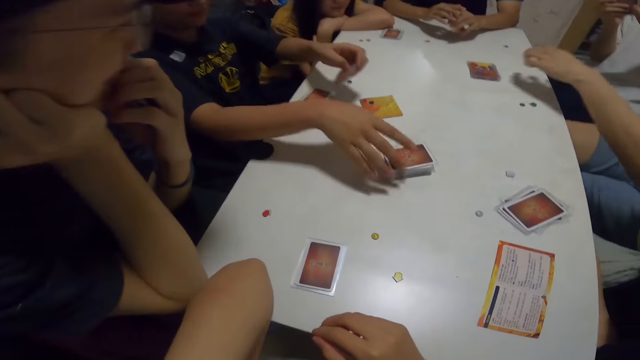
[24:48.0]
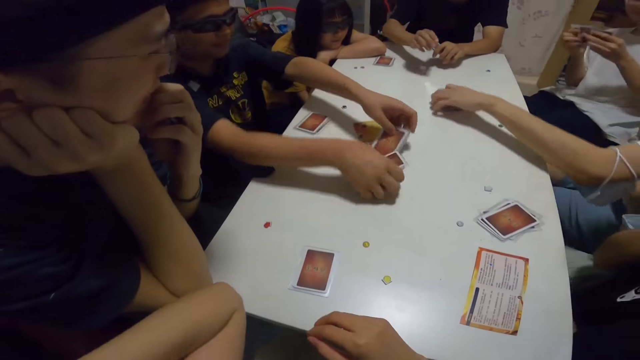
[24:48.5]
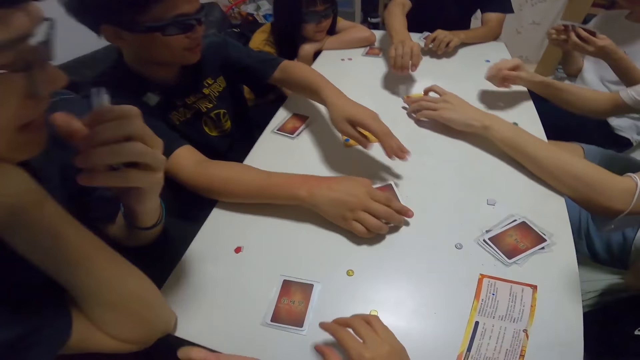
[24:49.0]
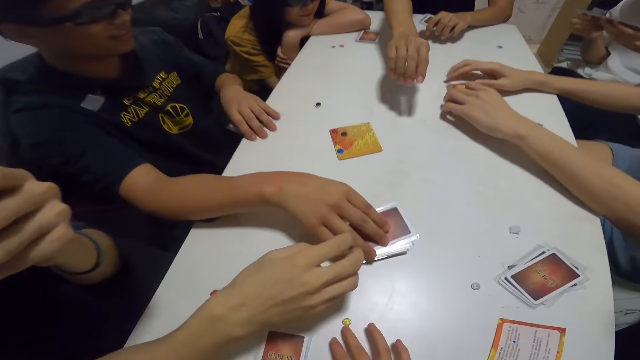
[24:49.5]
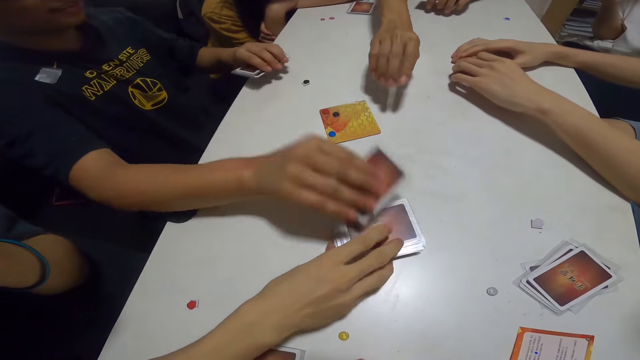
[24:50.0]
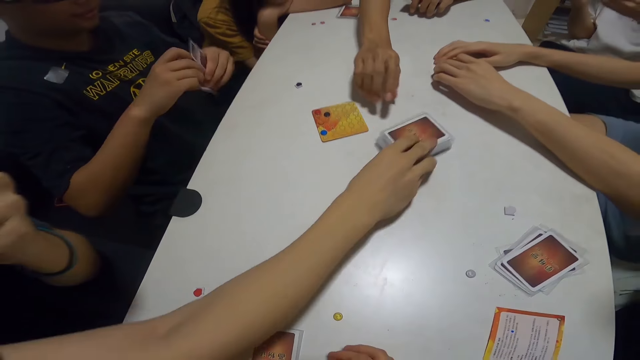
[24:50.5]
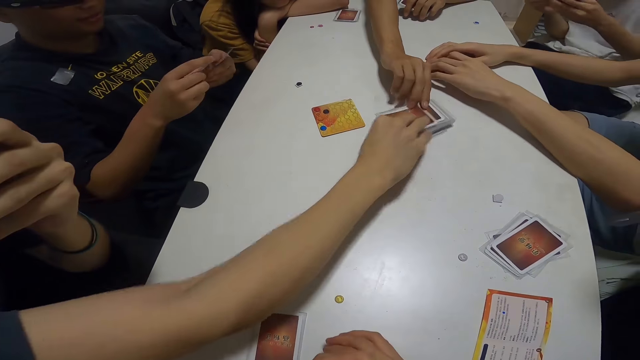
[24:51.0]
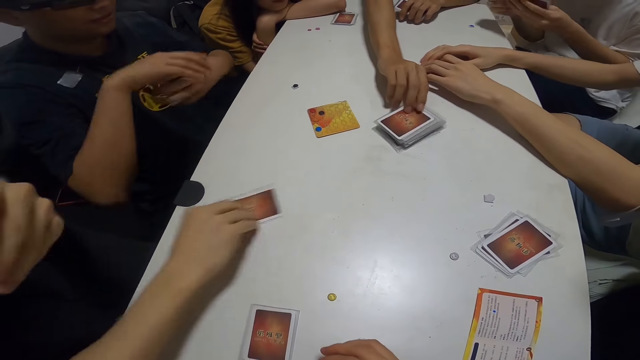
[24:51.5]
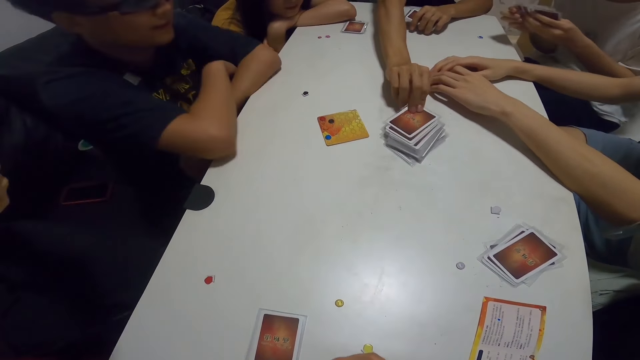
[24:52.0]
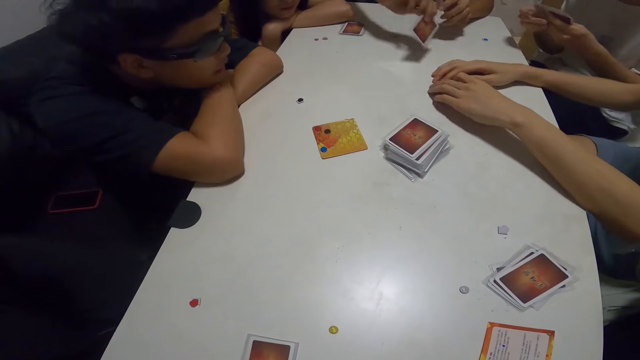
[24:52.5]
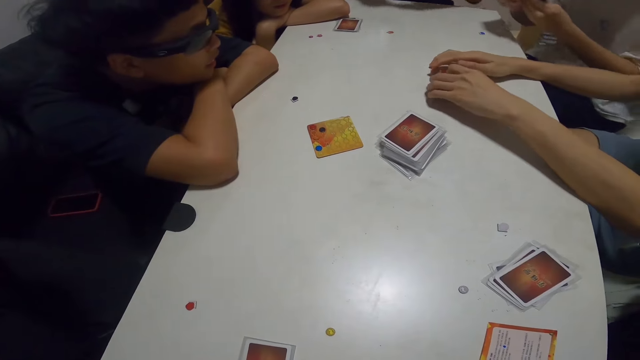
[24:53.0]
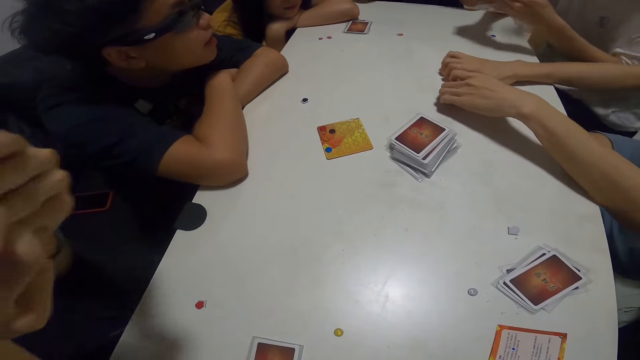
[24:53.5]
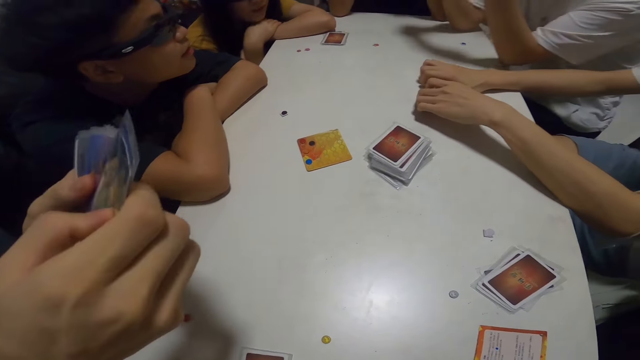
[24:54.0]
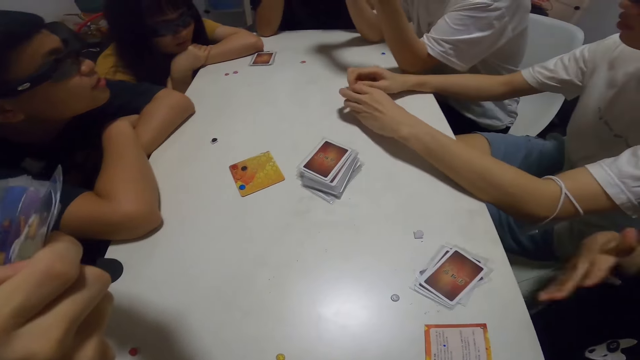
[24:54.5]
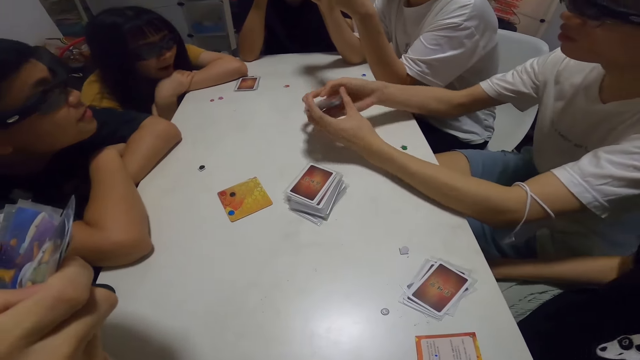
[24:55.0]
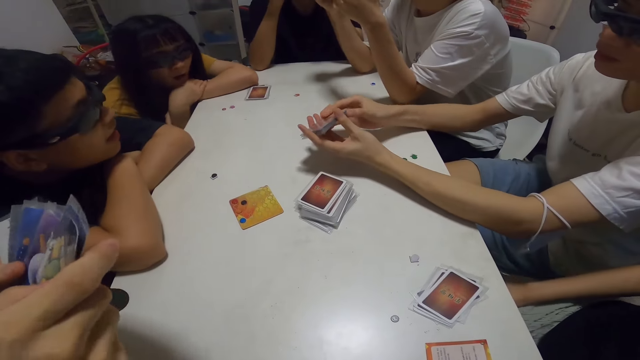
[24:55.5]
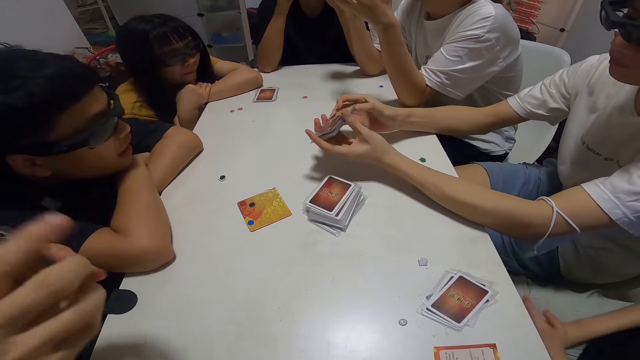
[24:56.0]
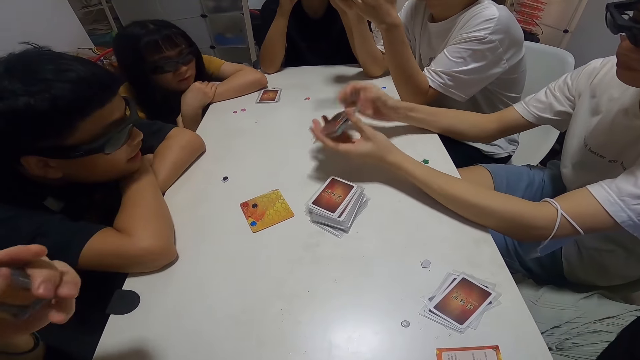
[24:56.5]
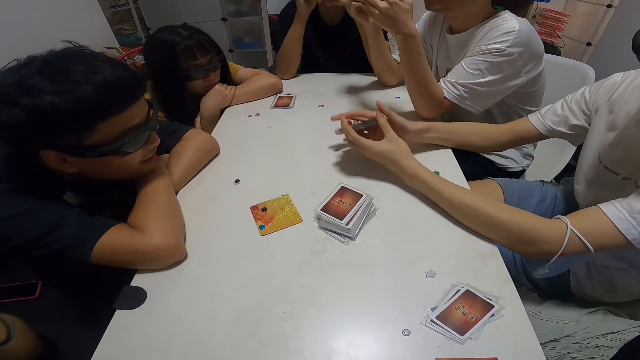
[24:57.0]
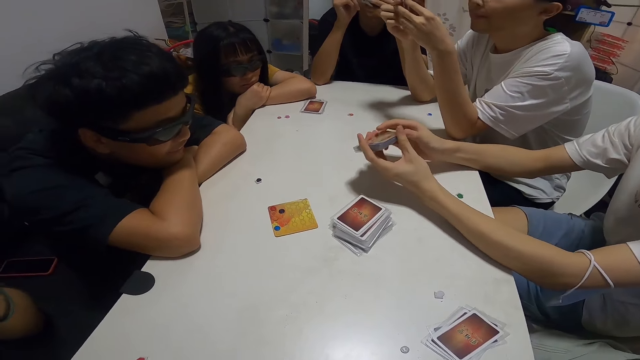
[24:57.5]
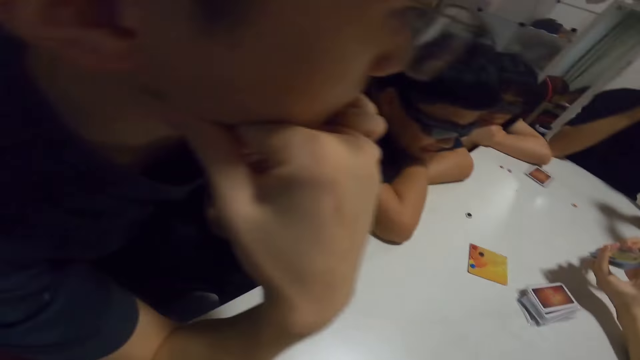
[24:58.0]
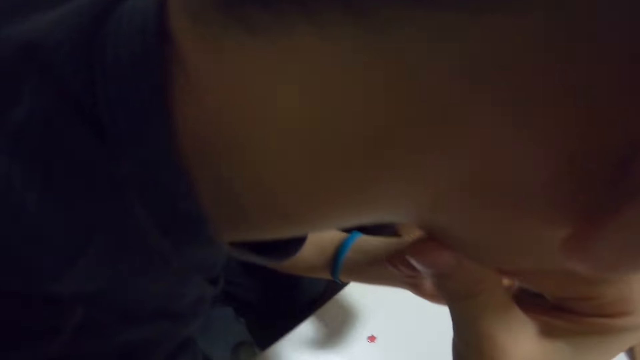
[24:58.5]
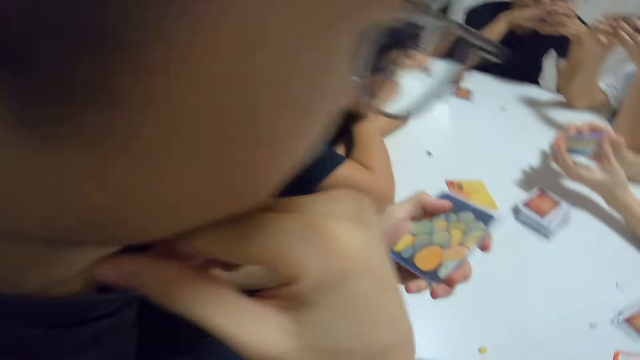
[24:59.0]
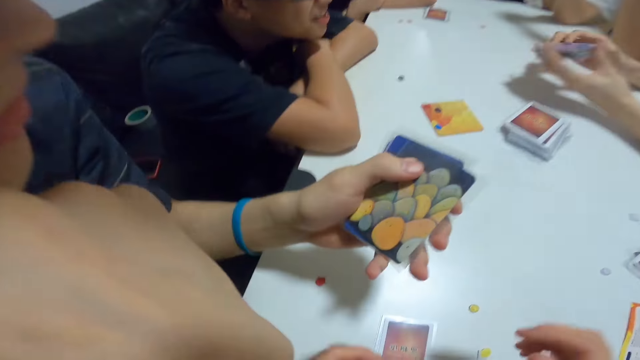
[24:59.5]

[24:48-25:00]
A man and another man pick up the cards on the table. The other man shuffles the cards.

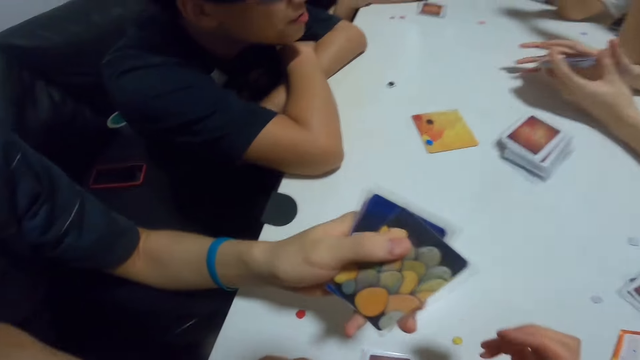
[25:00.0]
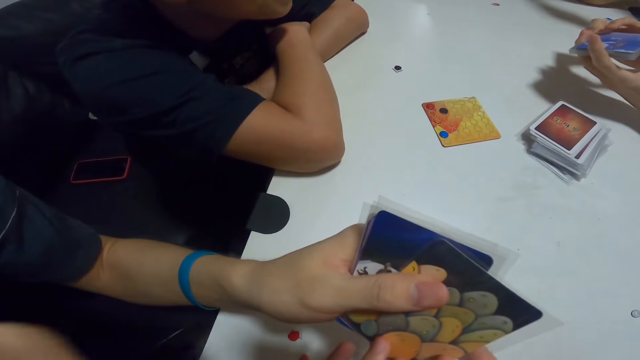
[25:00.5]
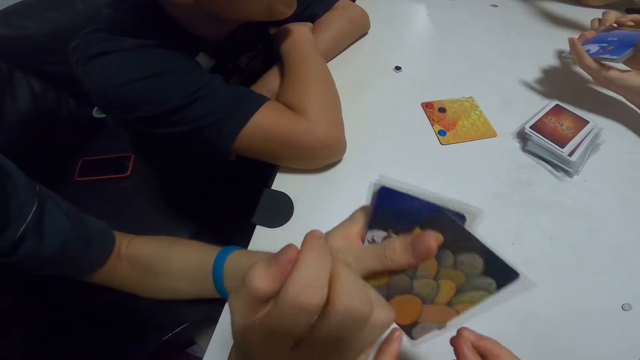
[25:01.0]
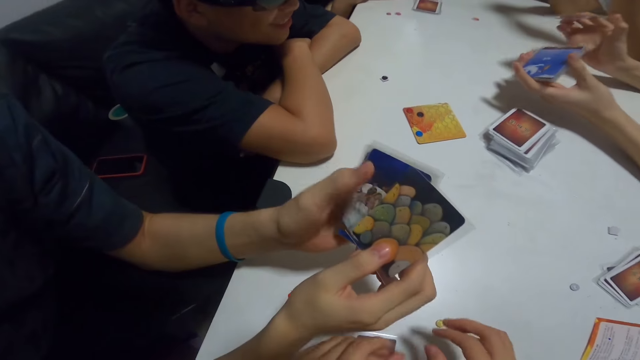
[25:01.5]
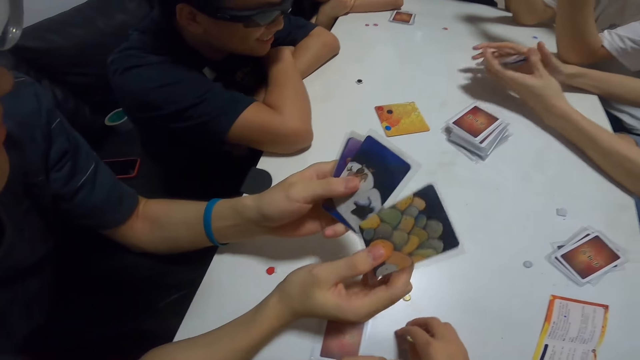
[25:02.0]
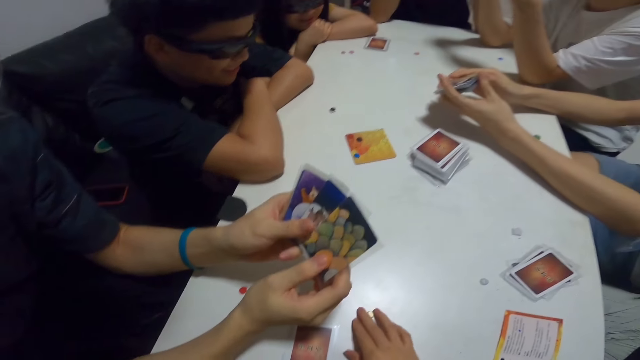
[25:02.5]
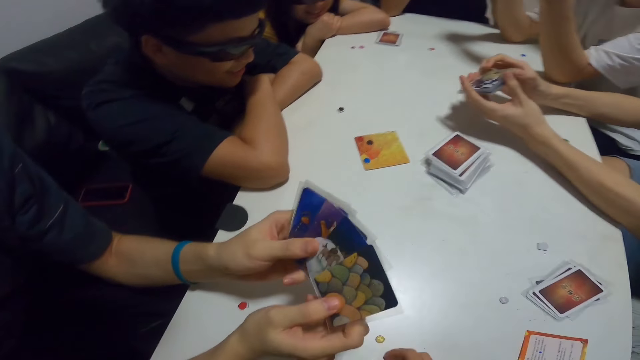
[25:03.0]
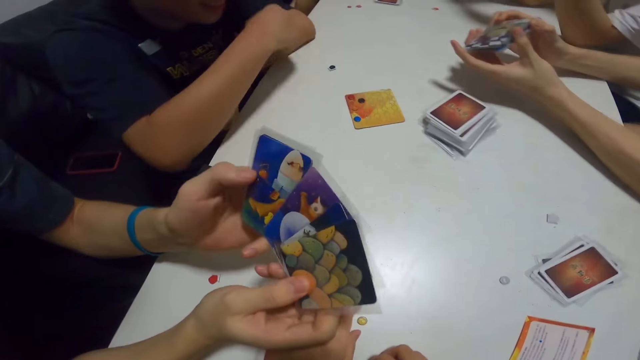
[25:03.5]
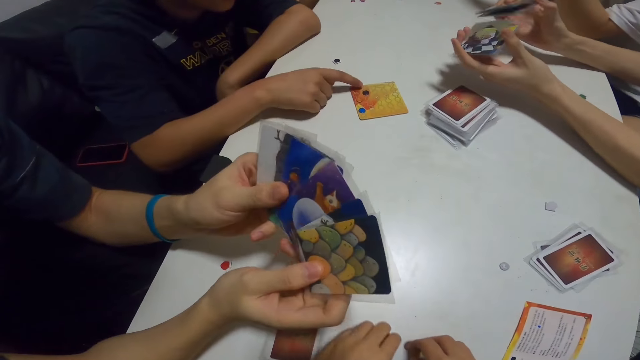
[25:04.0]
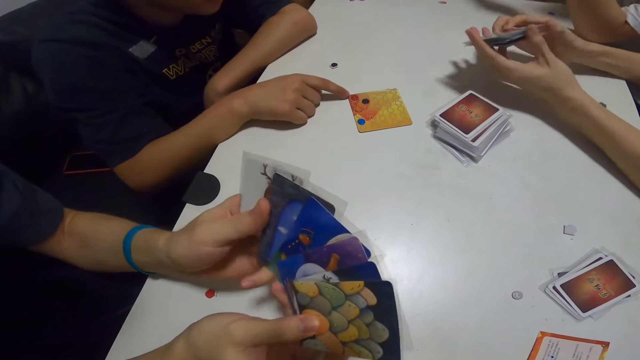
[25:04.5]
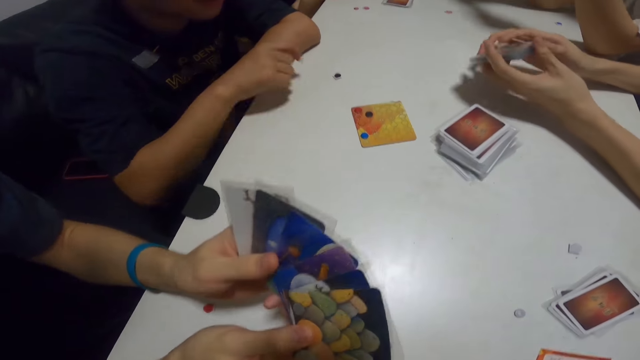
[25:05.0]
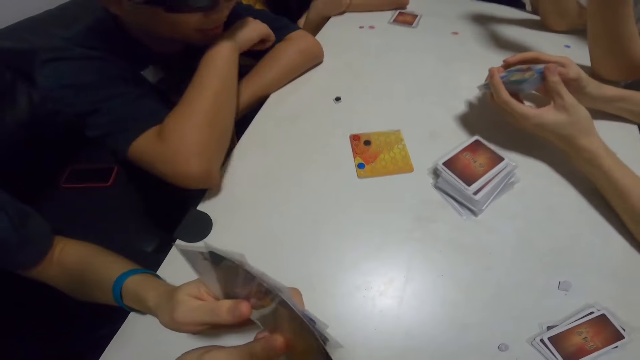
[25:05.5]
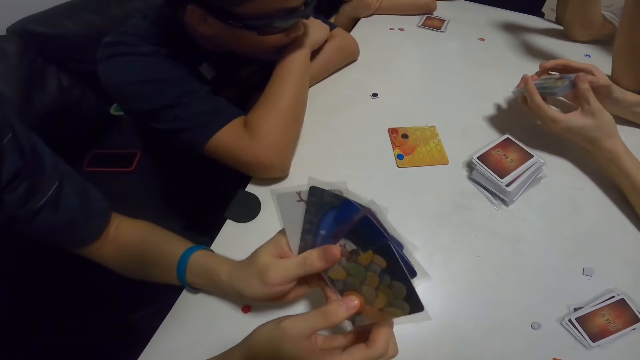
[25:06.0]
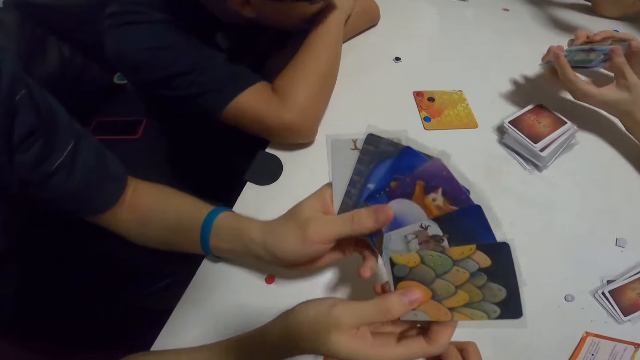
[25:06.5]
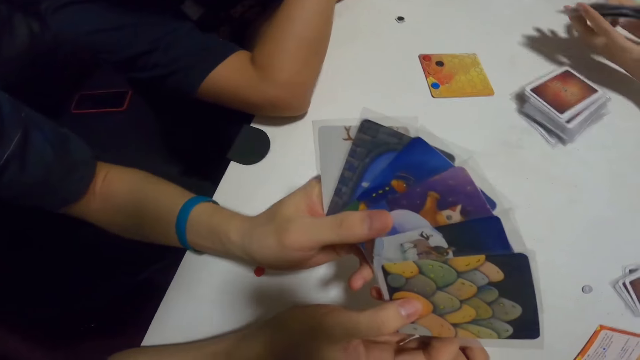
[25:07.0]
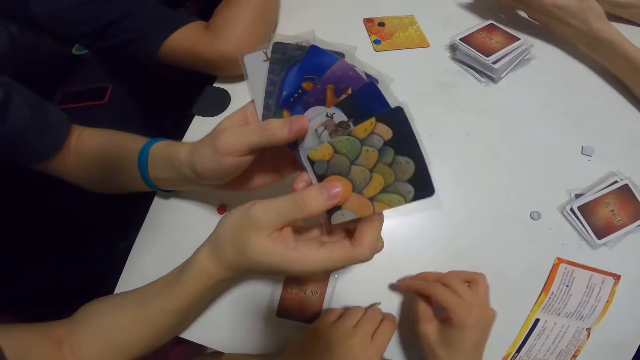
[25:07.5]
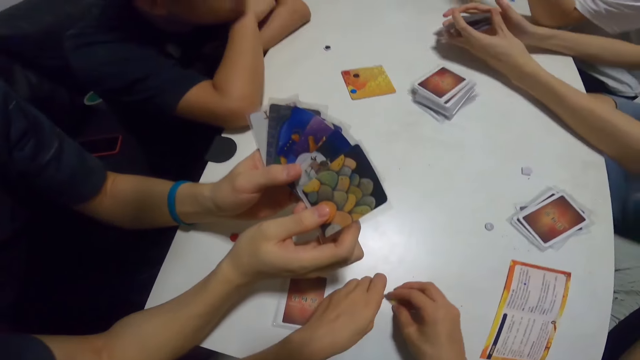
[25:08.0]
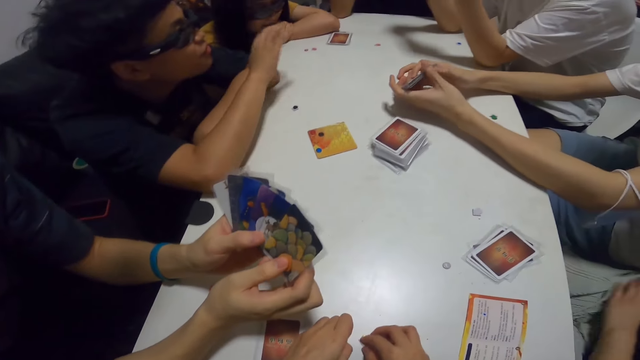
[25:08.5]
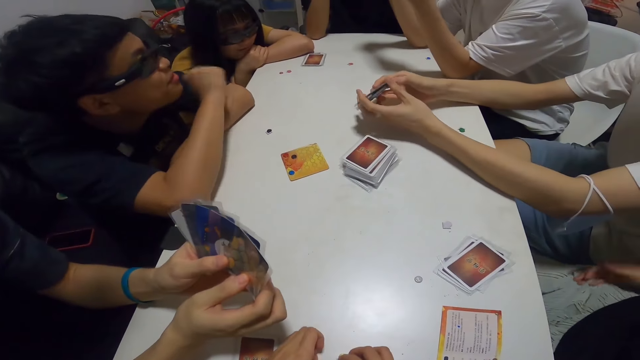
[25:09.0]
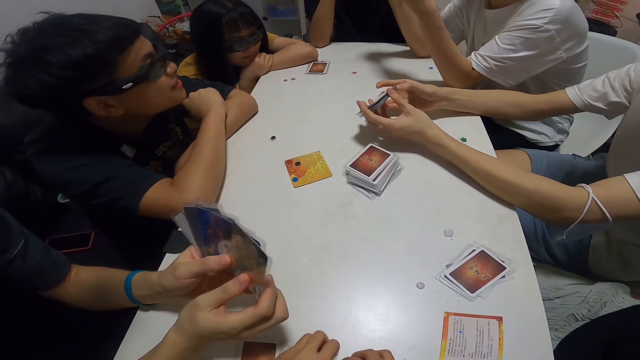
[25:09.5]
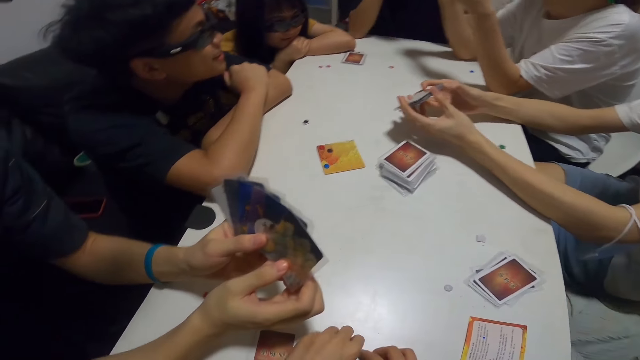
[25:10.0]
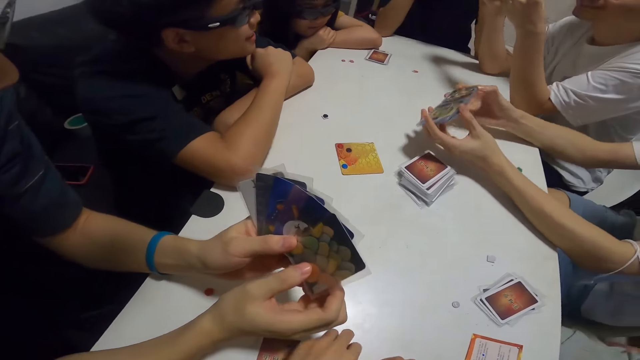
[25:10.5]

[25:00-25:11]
The camera wearer touches a guy's cards. The guy arranges his cards.
